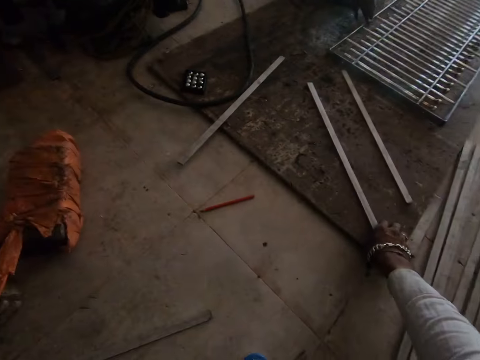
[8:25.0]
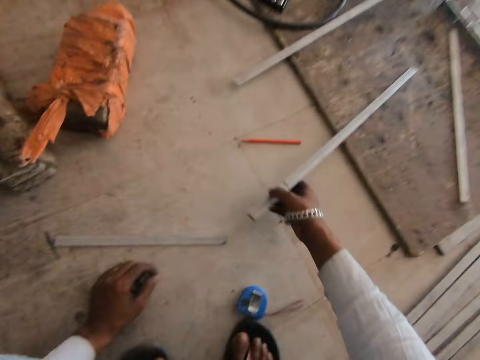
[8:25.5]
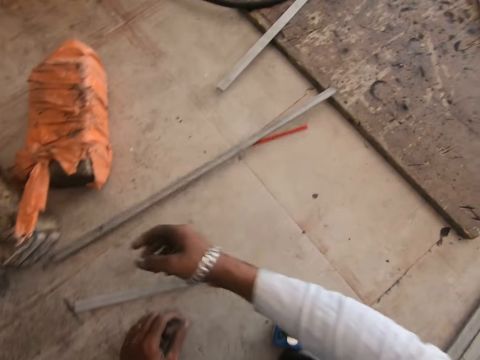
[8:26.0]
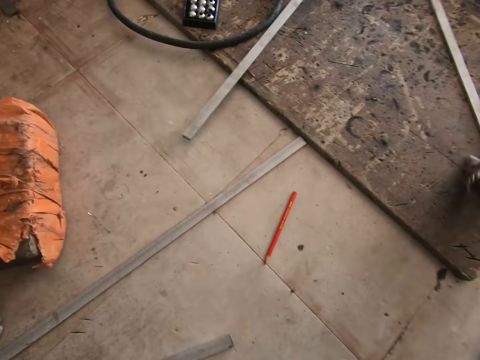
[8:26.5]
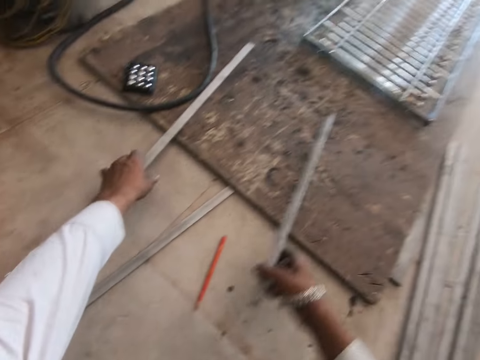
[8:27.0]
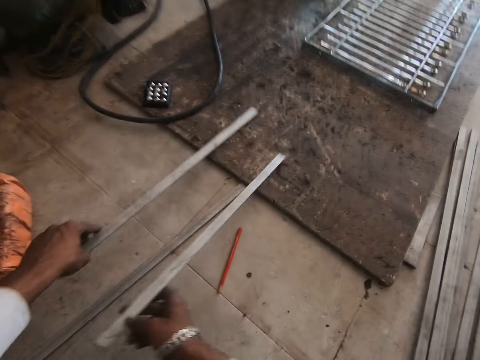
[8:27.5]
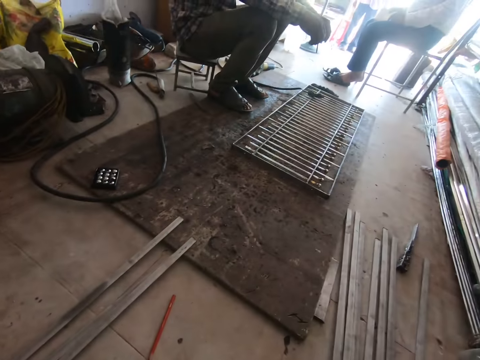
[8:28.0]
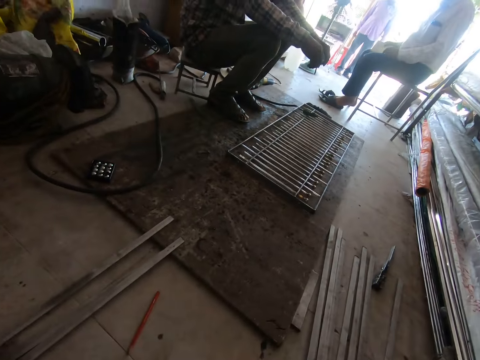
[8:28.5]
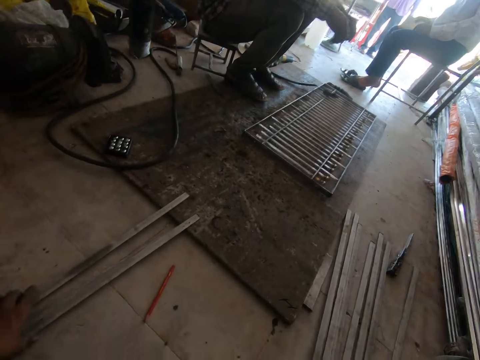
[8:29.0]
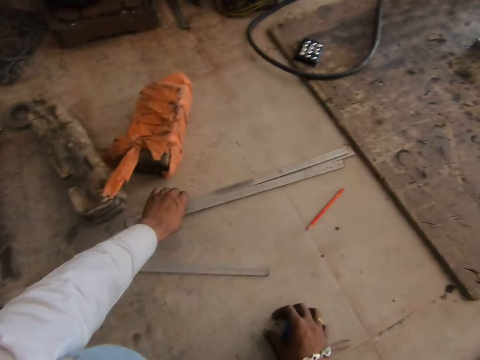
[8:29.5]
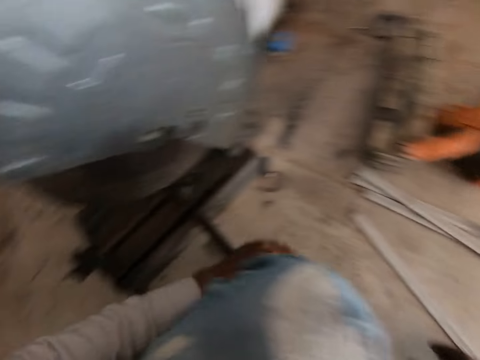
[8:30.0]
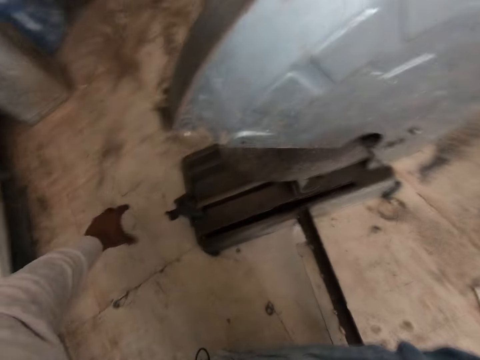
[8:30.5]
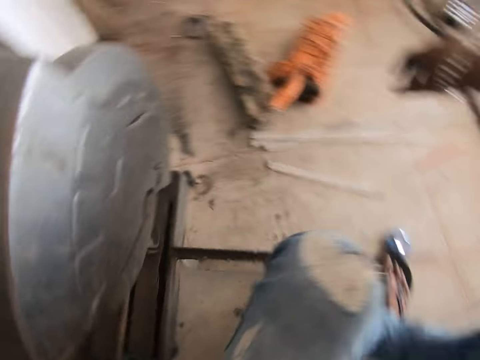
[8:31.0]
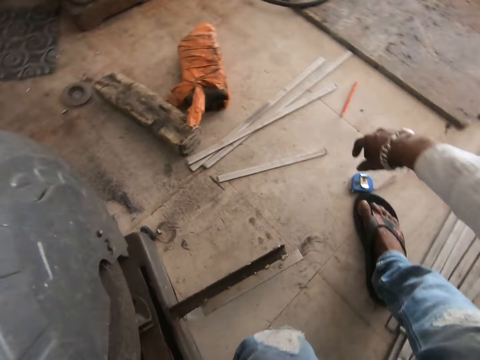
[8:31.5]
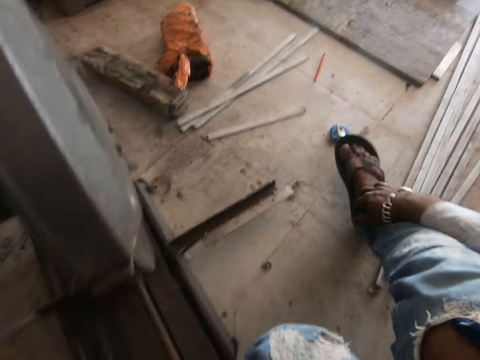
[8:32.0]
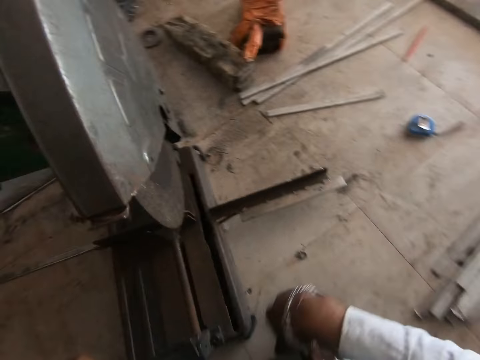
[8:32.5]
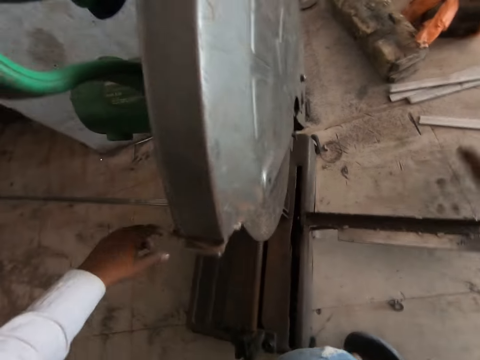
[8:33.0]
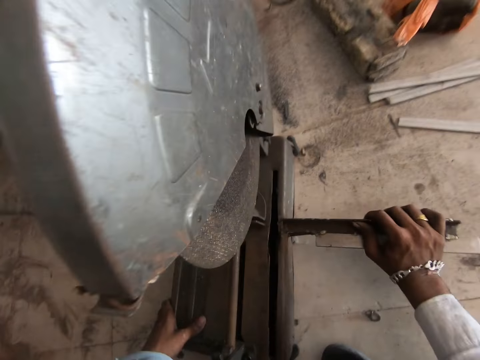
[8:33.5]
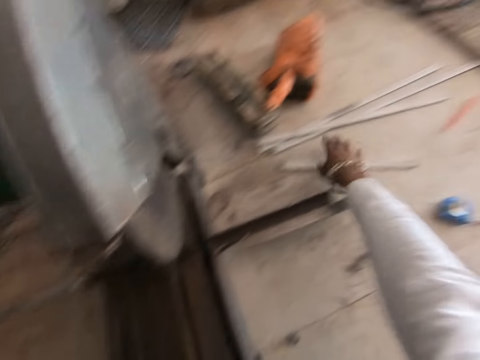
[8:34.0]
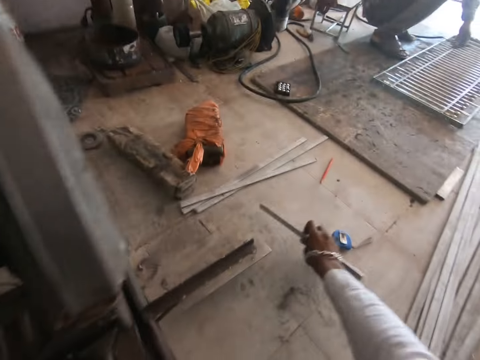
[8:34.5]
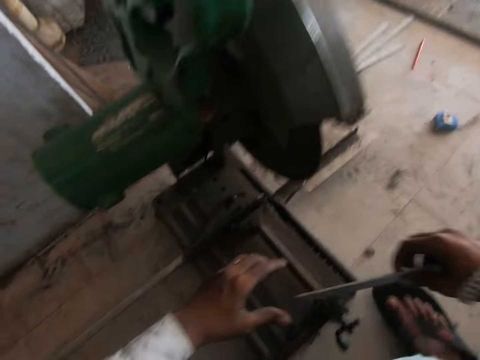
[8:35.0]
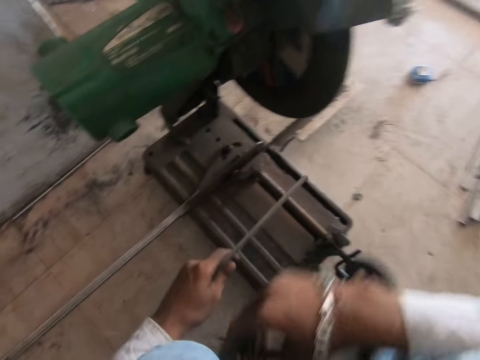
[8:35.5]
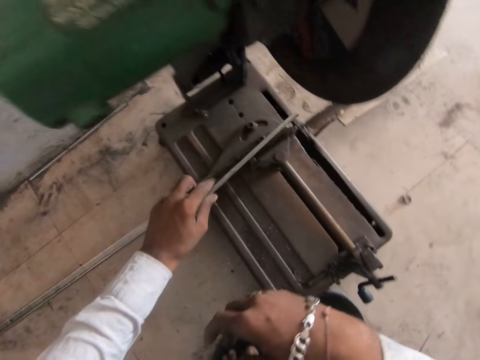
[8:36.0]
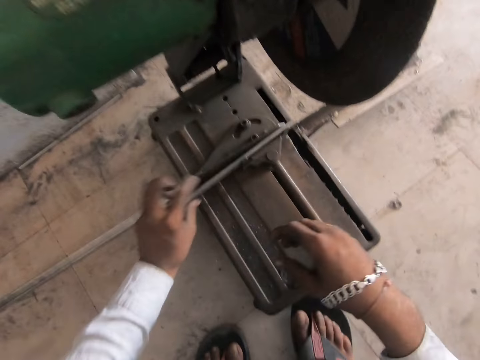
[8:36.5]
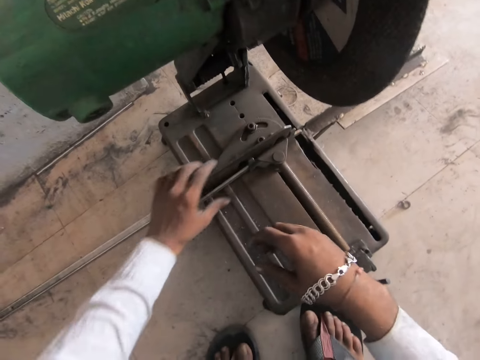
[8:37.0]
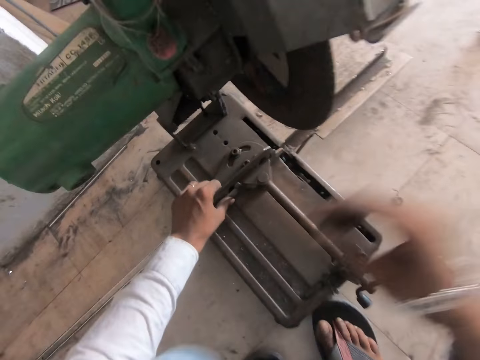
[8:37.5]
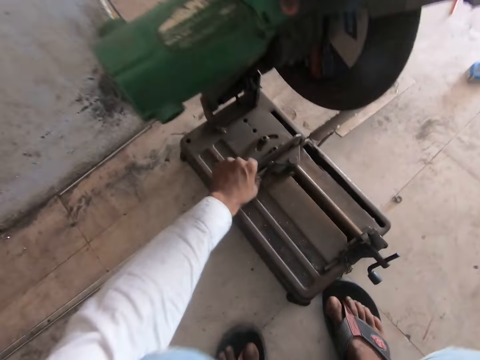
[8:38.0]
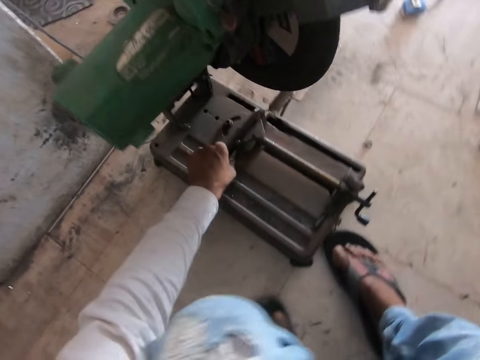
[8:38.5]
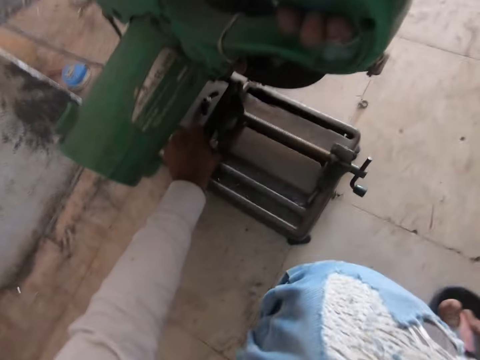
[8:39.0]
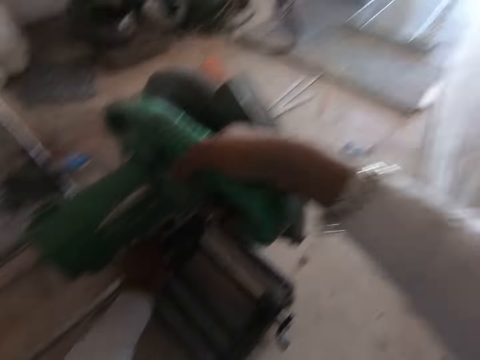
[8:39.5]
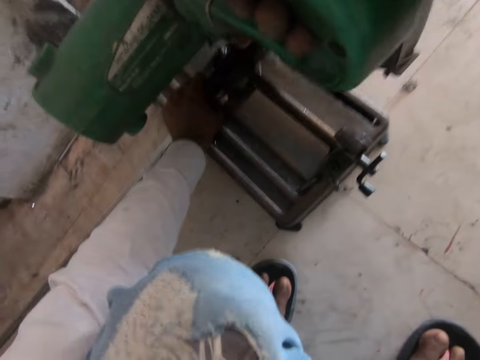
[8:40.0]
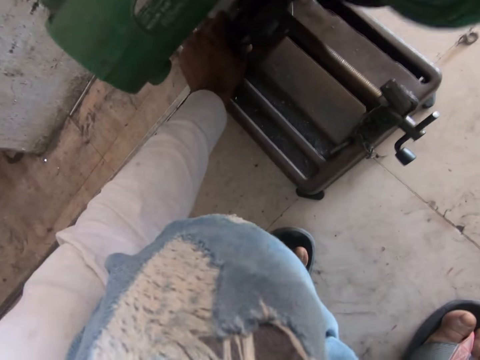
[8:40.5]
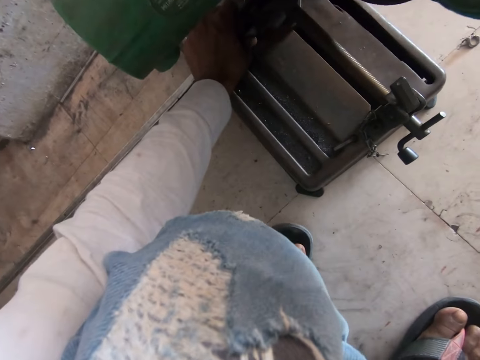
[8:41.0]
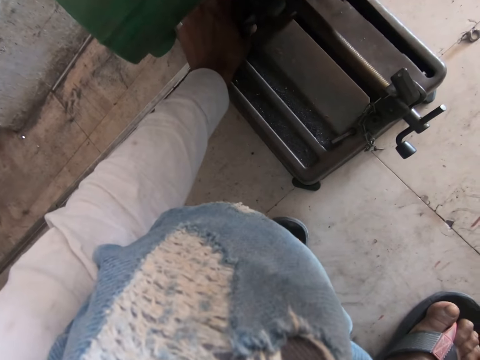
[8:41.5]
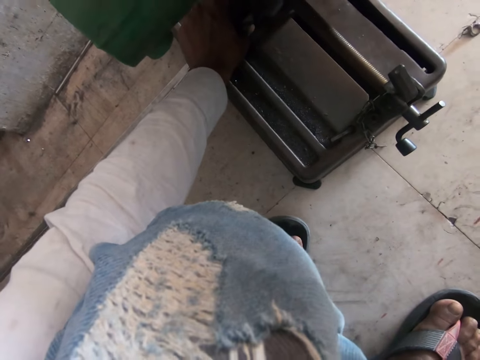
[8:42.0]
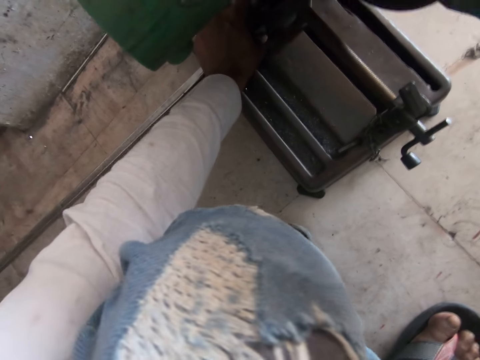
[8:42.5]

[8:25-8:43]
A man holds the rail on the floor. The camera wearer picks a metal bar or steel metal from the floor. They drop the metal bar on the floor. They grab metal bars on the floor. They speak to another man. They throw the steel metal on the ground. They move the metal bars on the floor. They look around the workshop. They move metal bars on the floor. They move to the grinding machine. They move the grinding machine on the floor. They pick a metal bar from the floor. They hand the metal bar to the left hand. They place the metal bar under the grinding machine. They hold the metal bar under the grinding machine. They lower the grinder to the metal bar. They grind the metal with the machine.

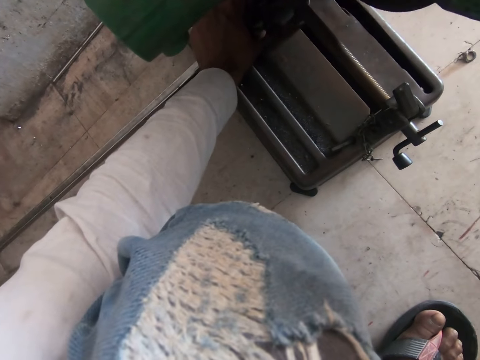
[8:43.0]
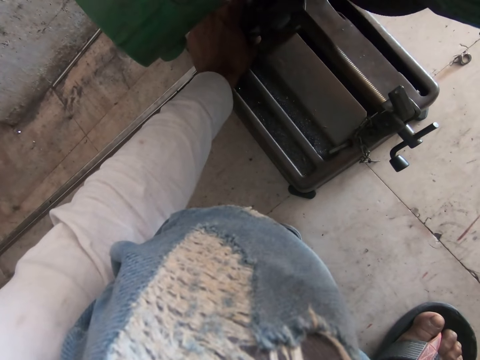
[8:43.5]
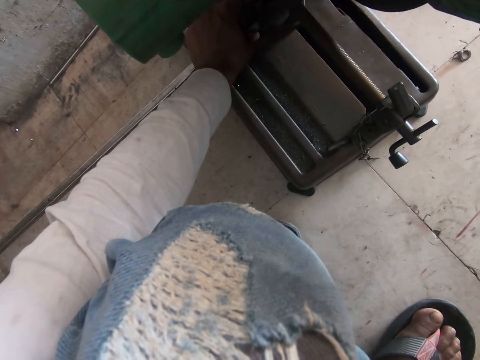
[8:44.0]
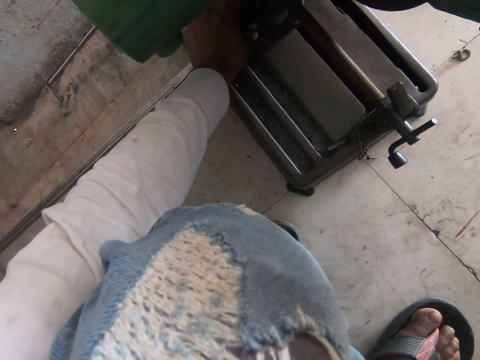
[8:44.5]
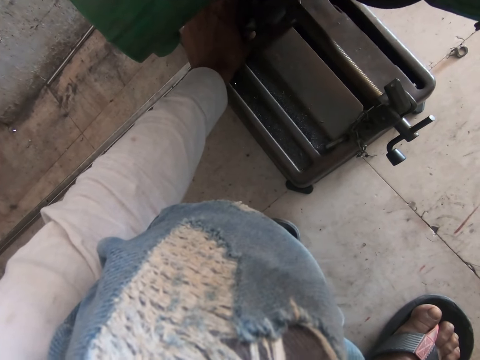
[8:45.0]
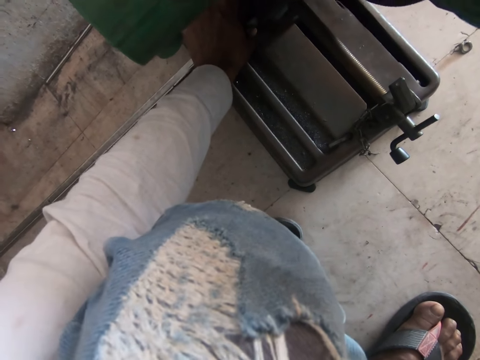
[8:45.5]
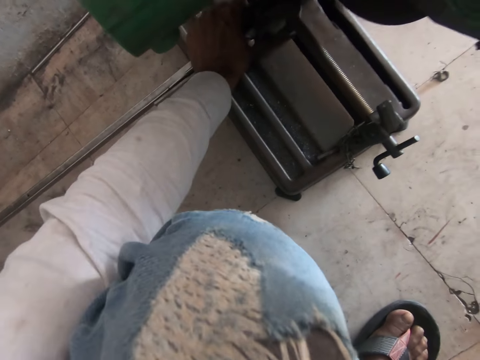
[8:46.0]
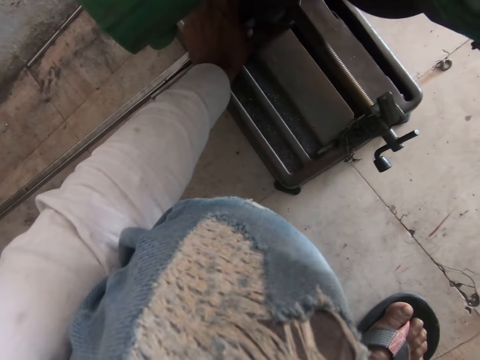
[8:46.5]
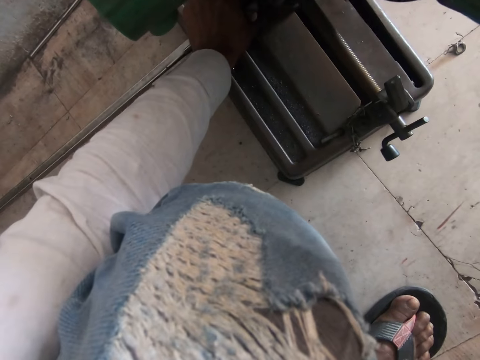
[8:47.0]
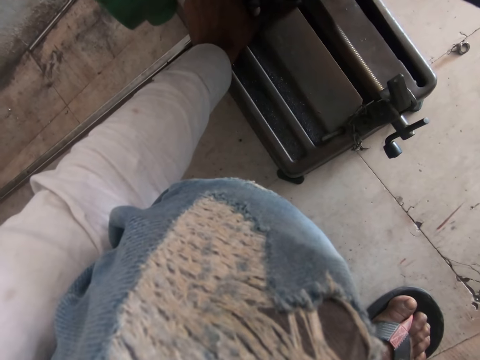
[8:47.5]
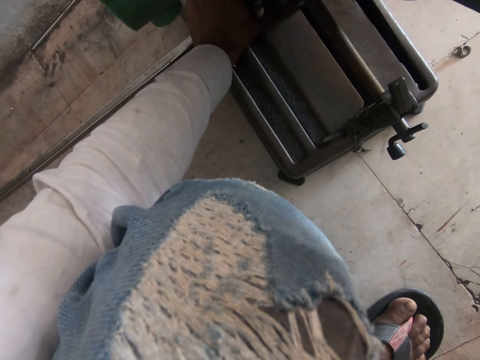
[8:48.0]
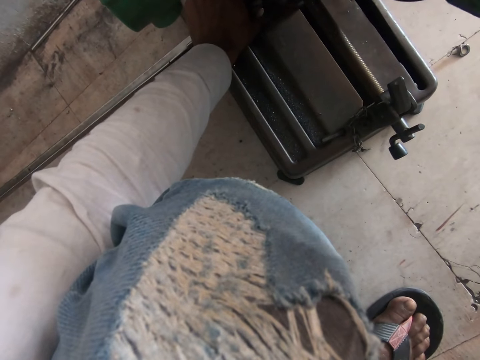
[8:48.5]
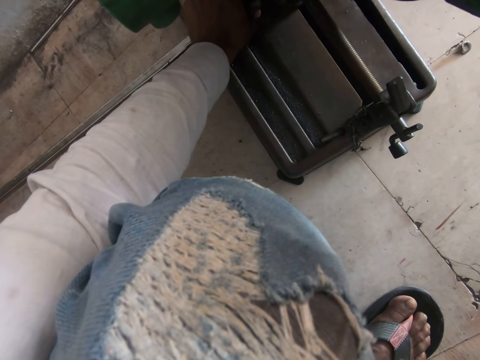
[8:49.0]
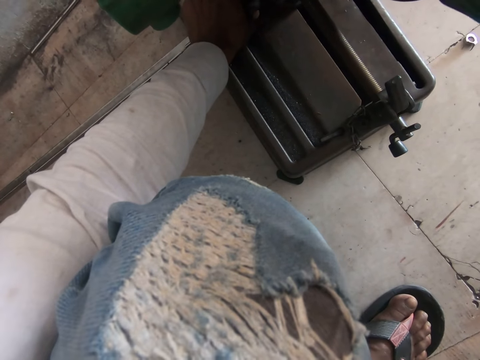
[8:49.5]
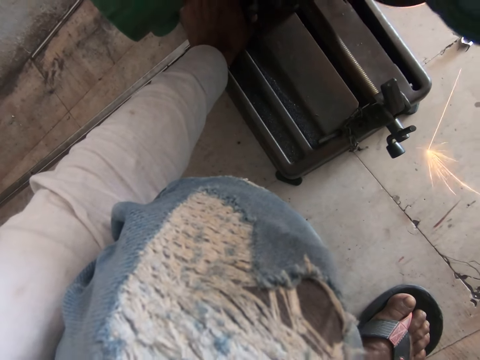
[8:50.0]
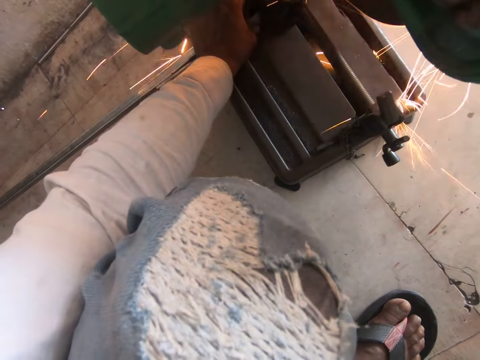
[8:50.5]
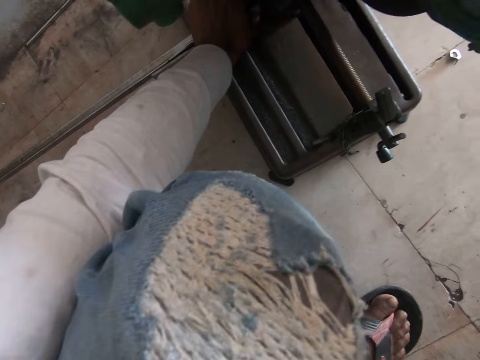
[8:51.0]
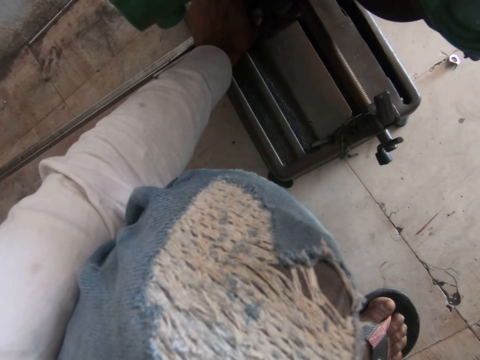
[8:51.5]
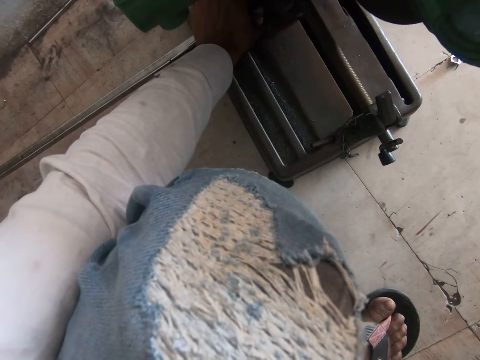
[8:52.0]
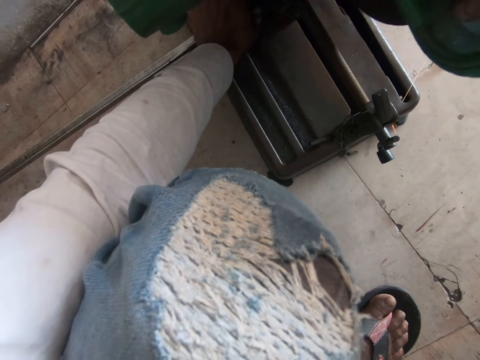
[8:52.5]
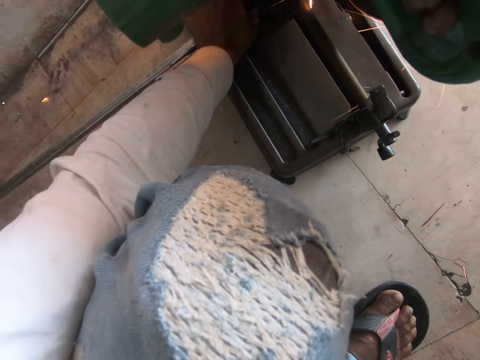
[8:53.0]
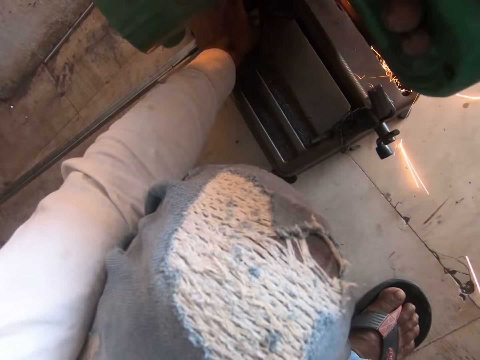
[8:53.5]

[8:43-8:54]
The camera wearer grinds the bar with the grinding machine.
